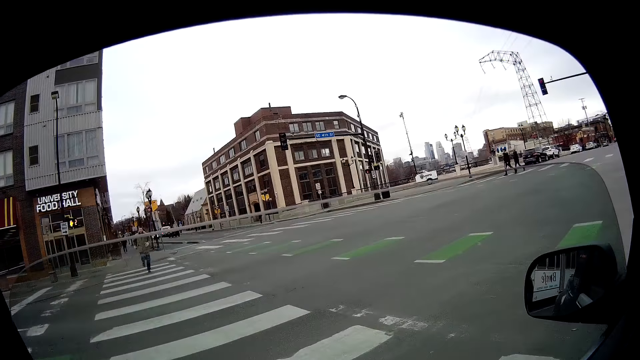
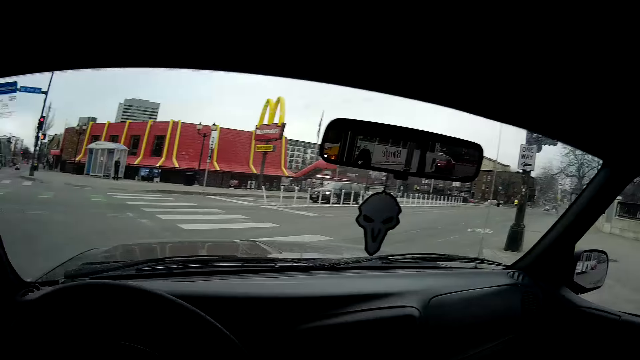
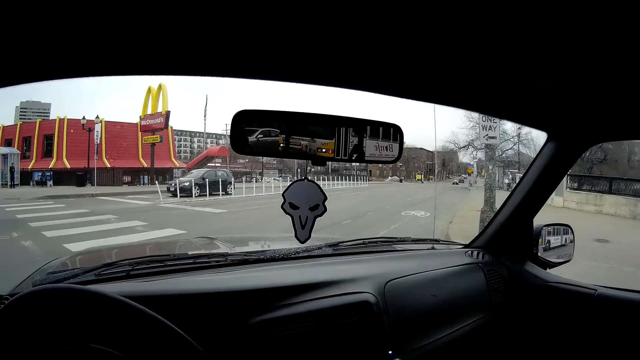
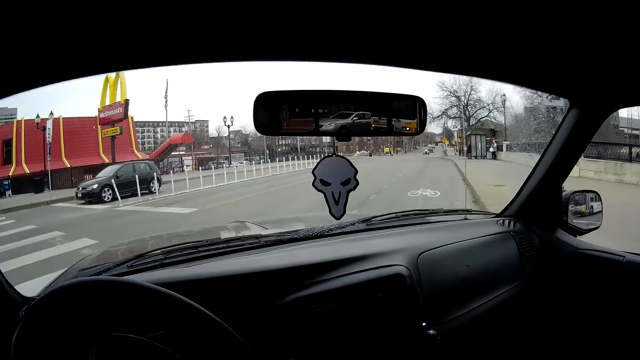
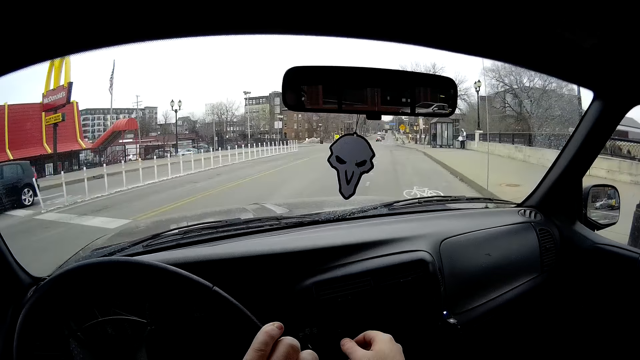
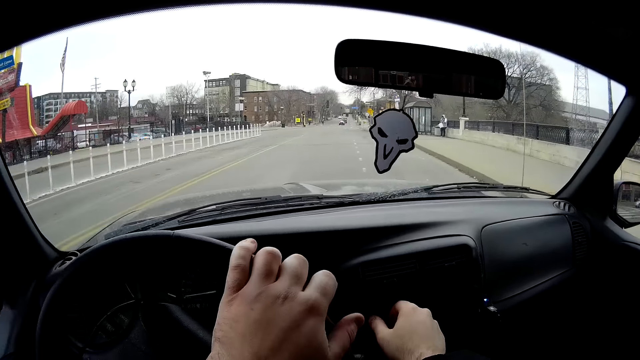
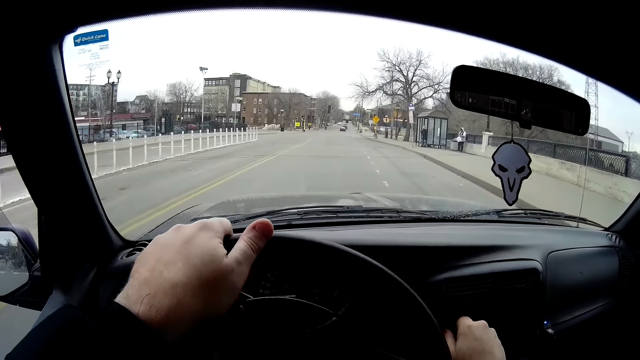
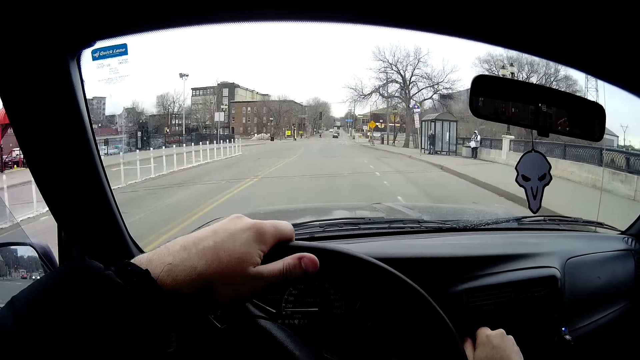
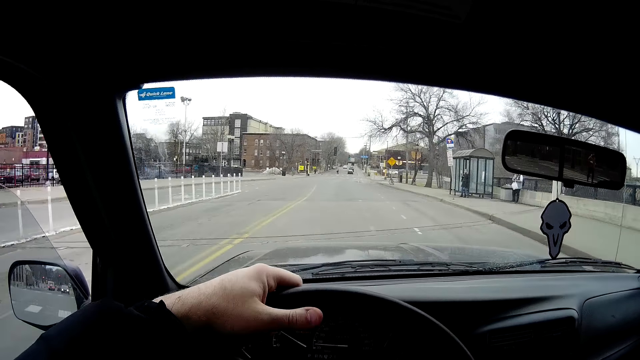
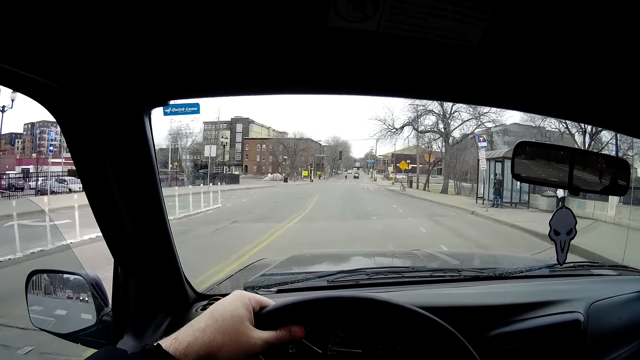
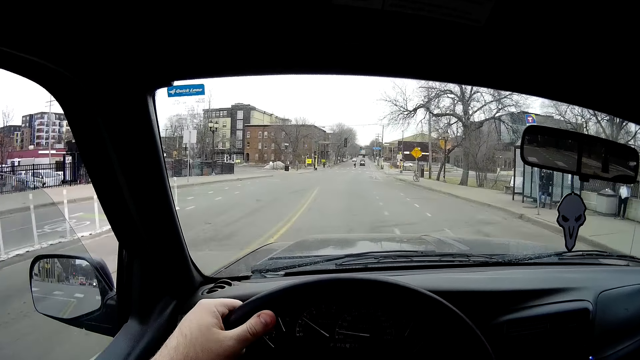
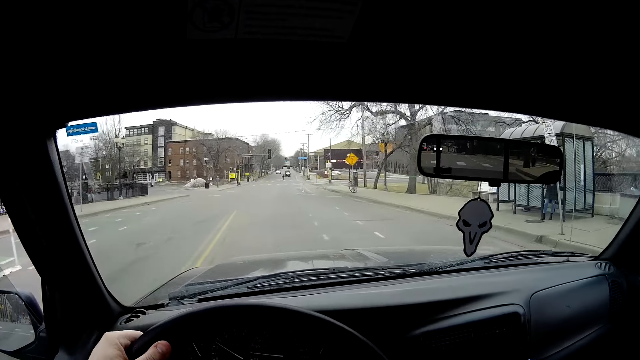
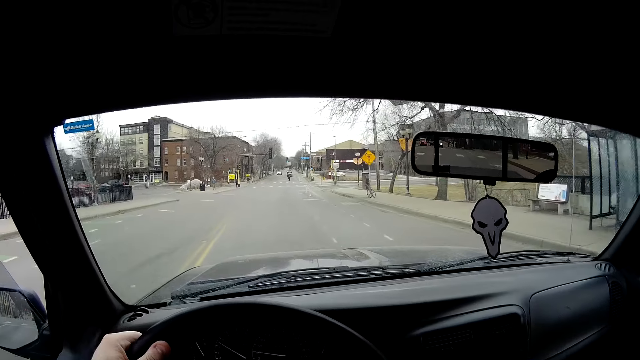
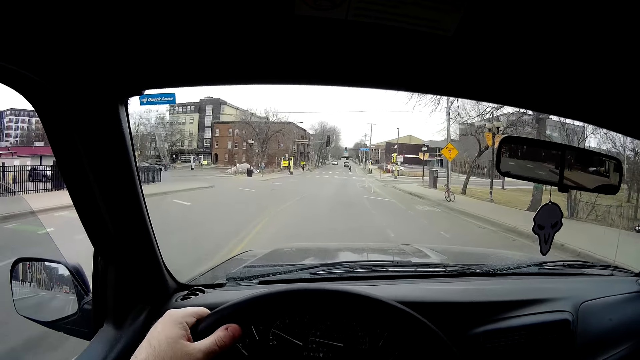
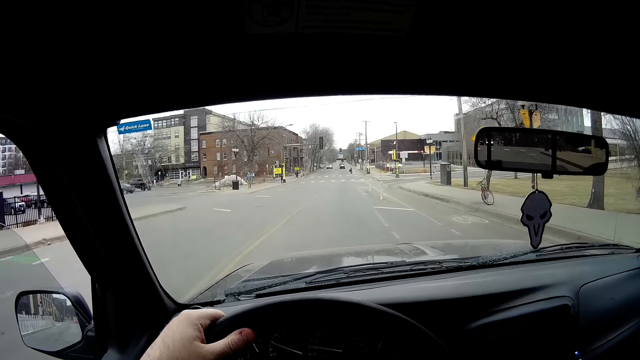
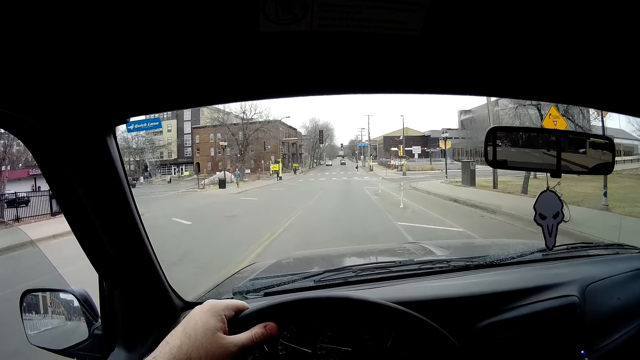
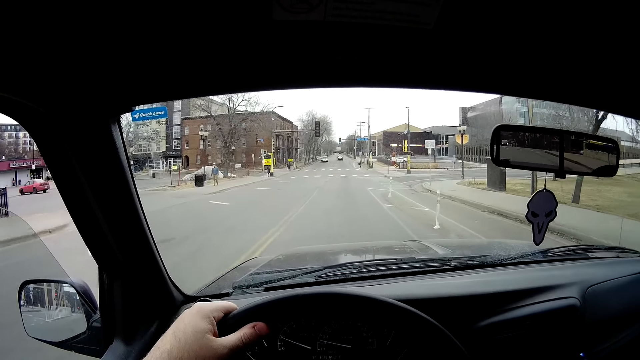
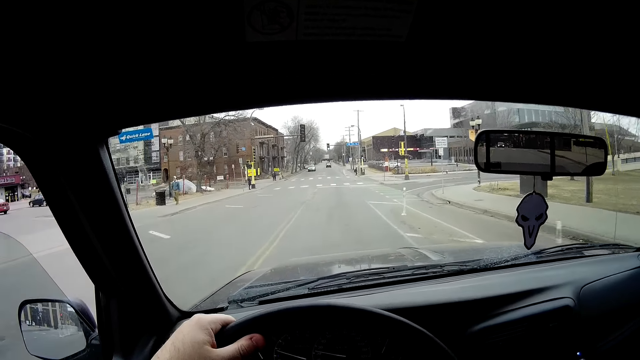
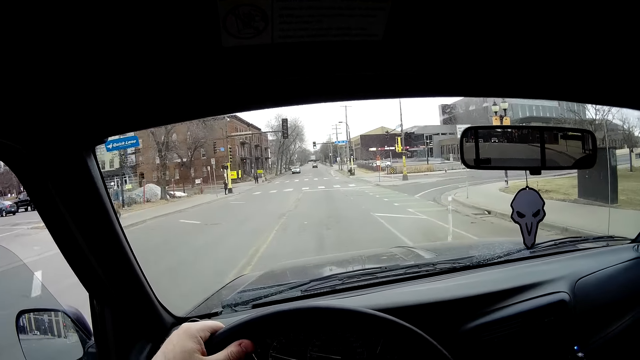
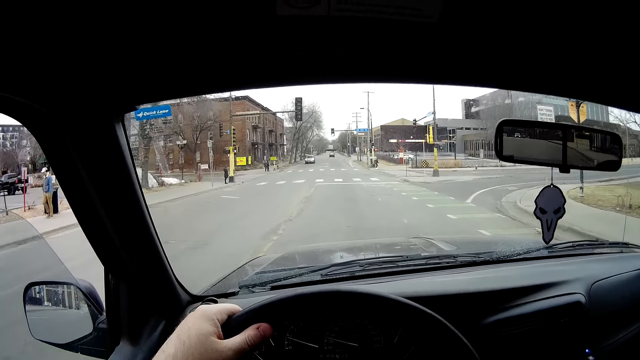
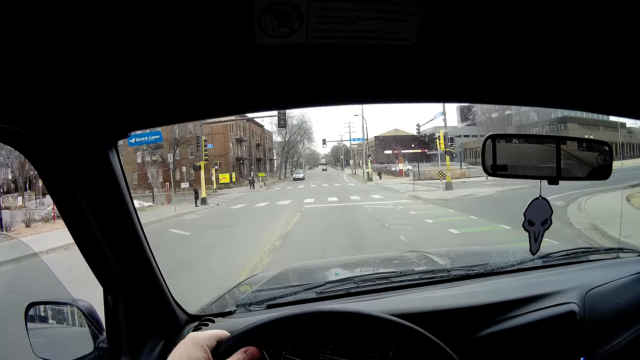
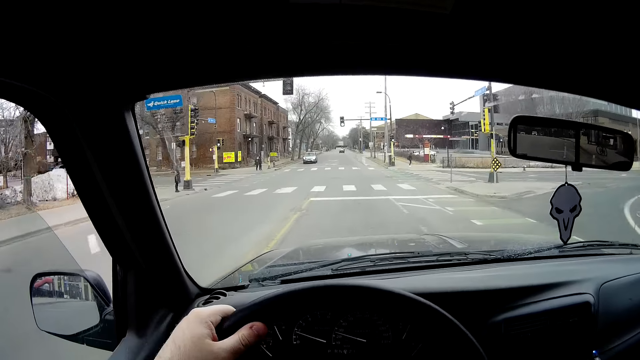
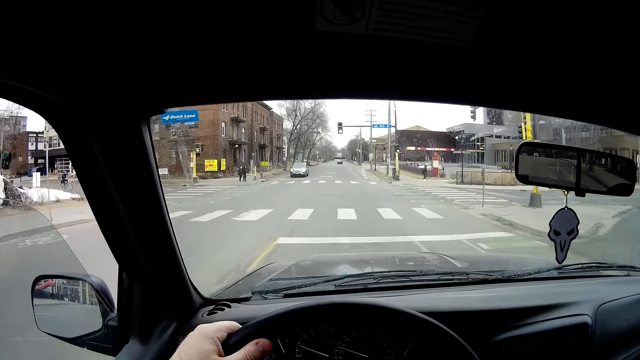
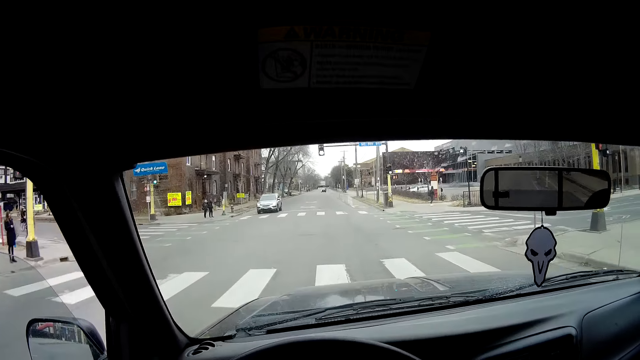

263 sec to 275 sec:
The camera wearer looks to his right. He turns the steering wheel. He looks at the windscreen.

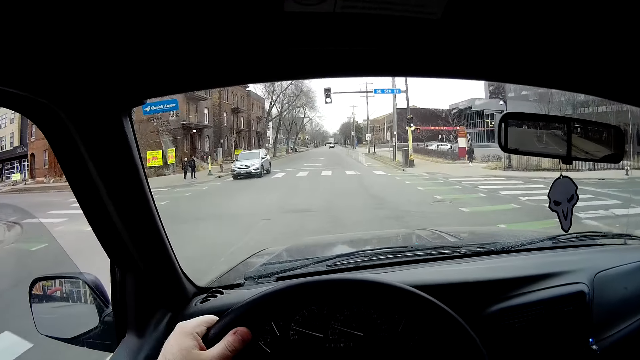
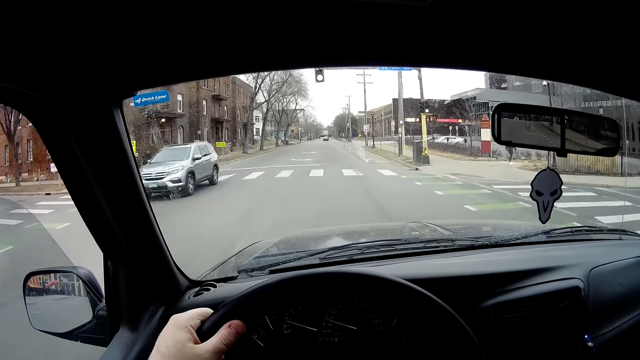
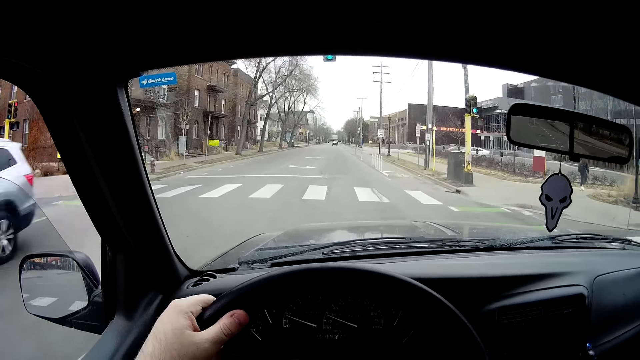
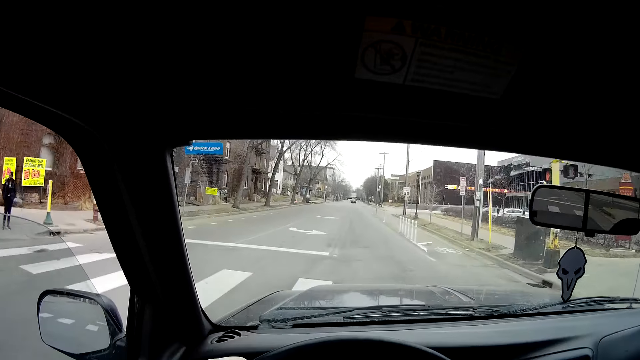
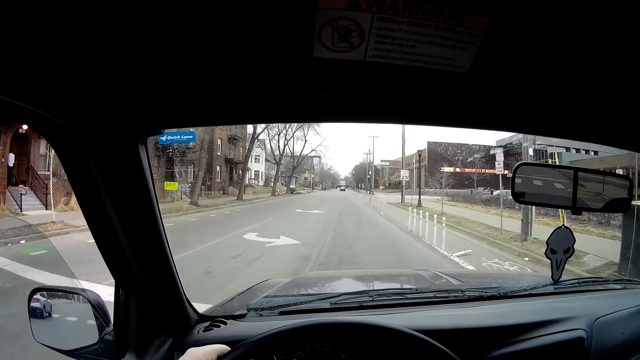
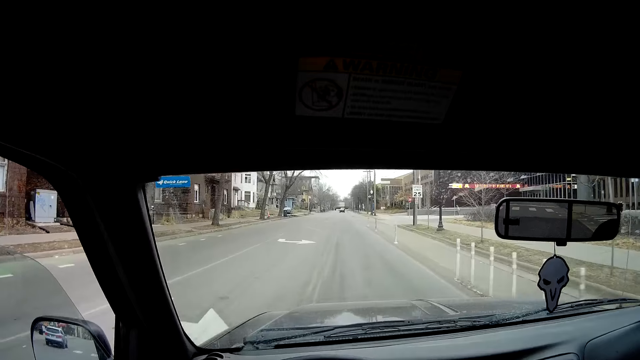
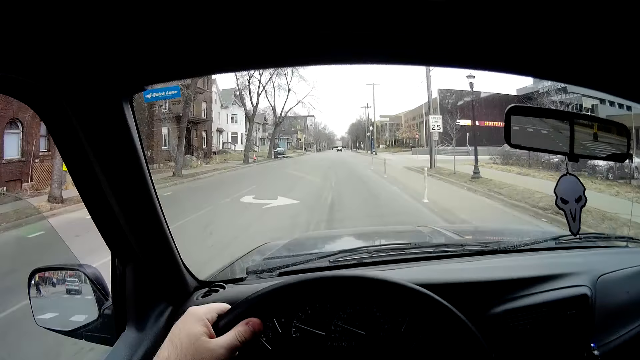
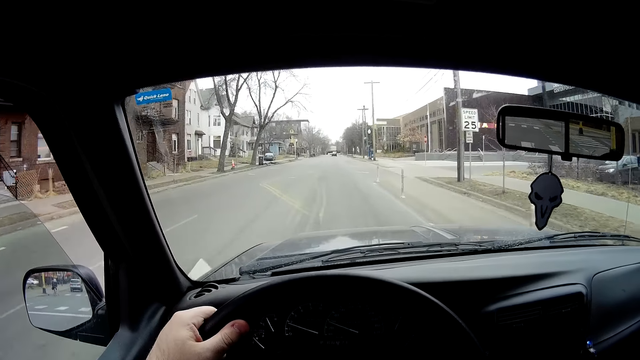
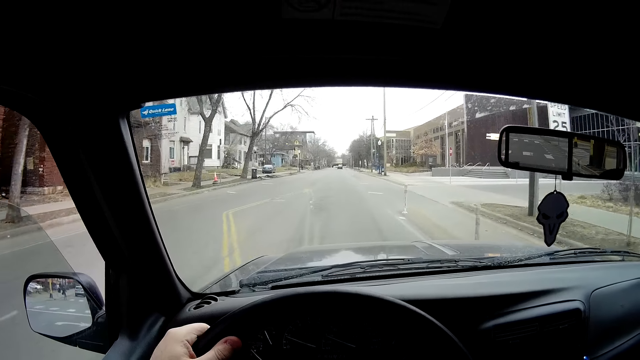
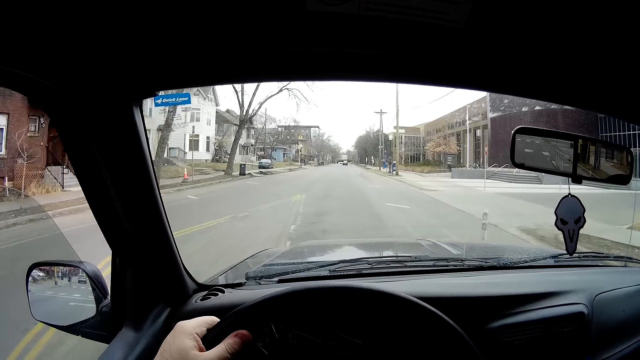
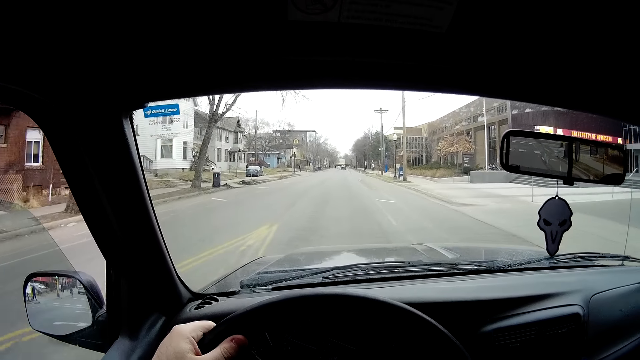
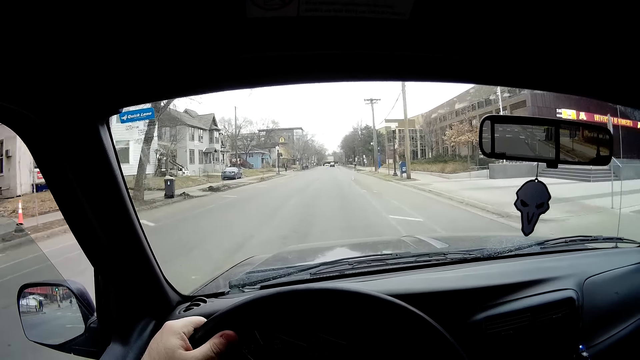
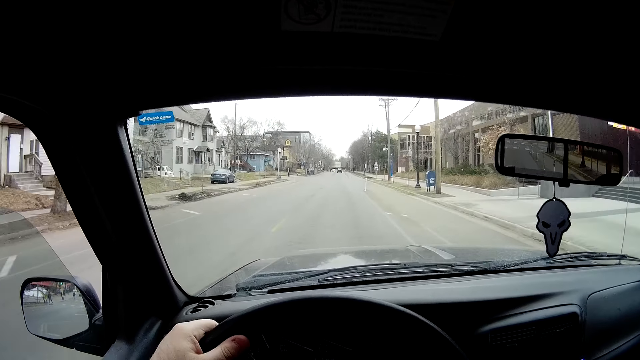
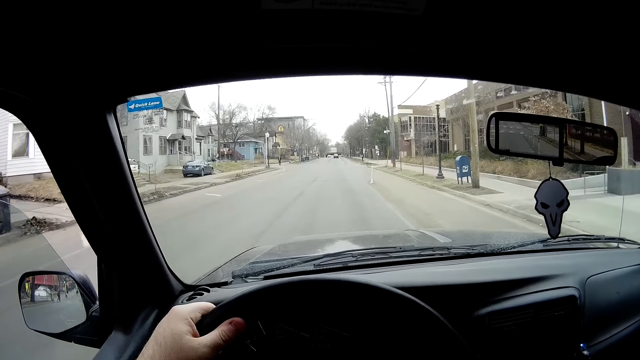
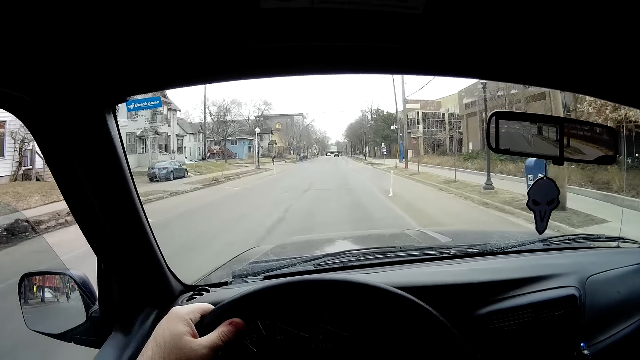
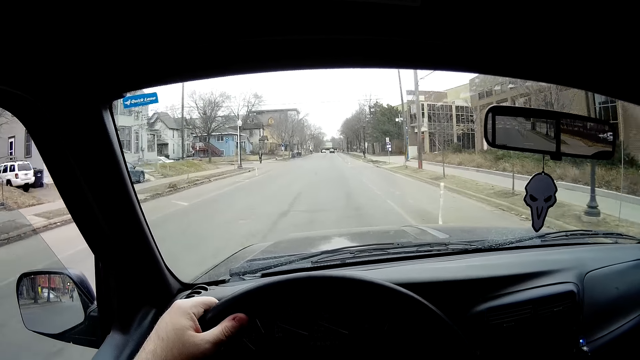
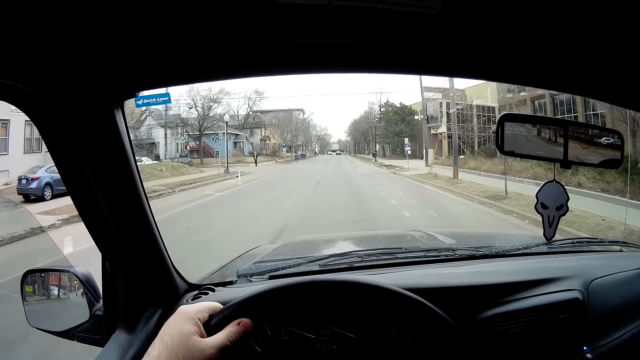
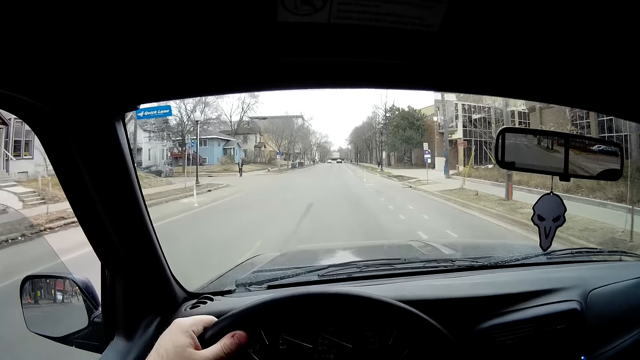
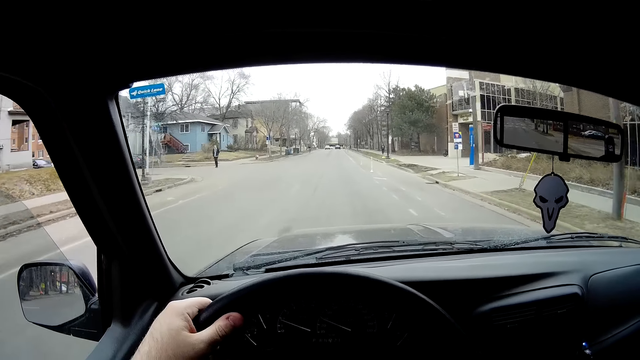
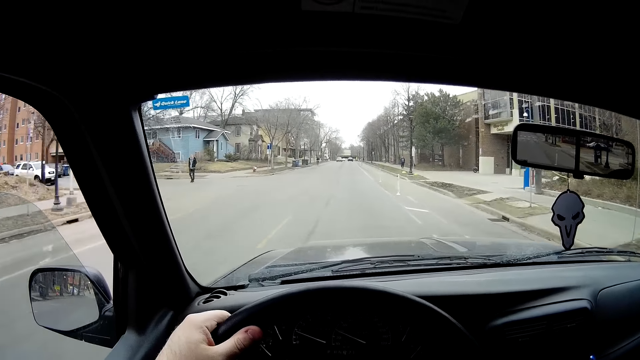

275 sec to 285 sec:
A person walks on the pavement.
